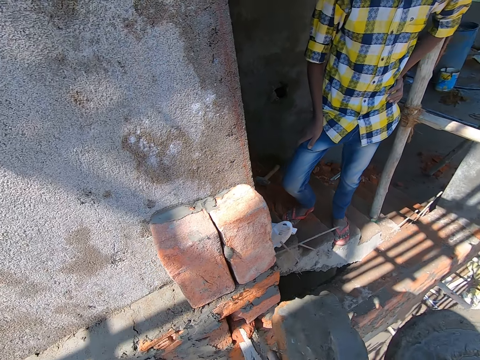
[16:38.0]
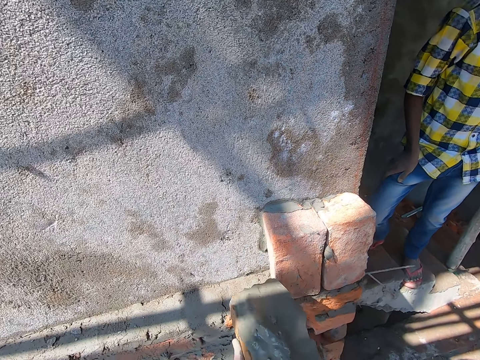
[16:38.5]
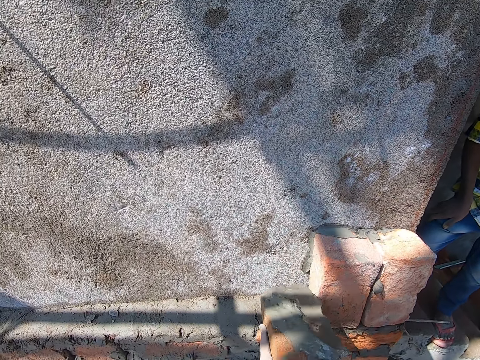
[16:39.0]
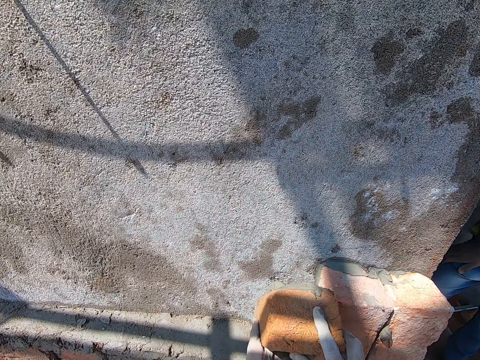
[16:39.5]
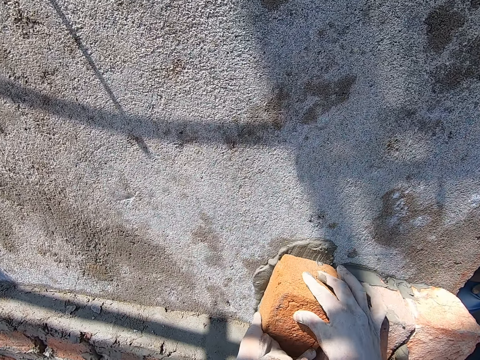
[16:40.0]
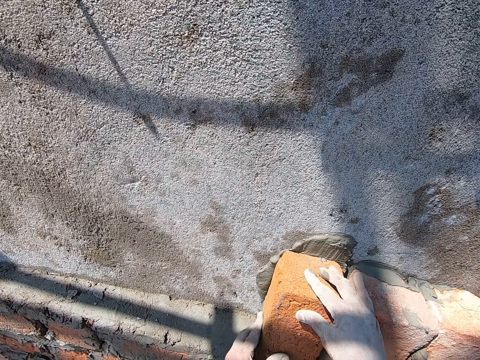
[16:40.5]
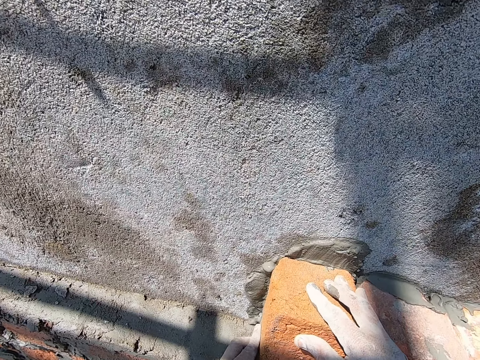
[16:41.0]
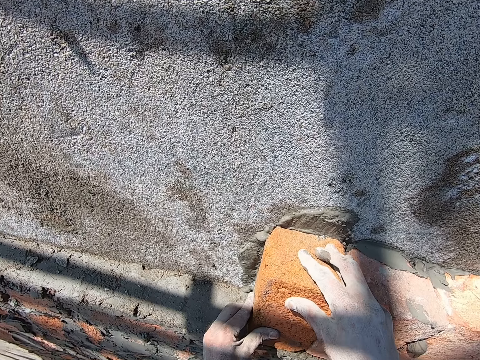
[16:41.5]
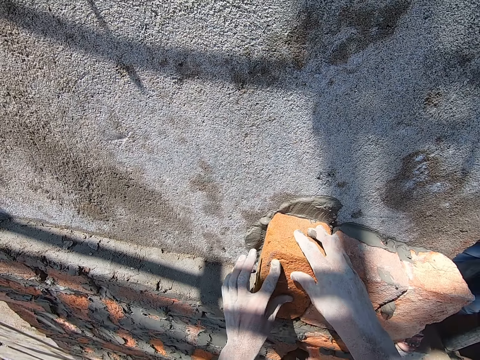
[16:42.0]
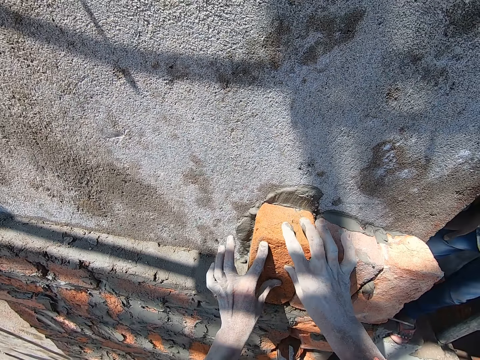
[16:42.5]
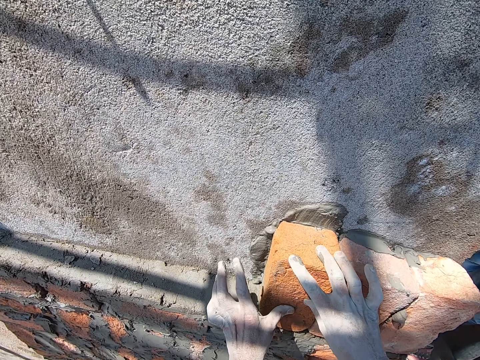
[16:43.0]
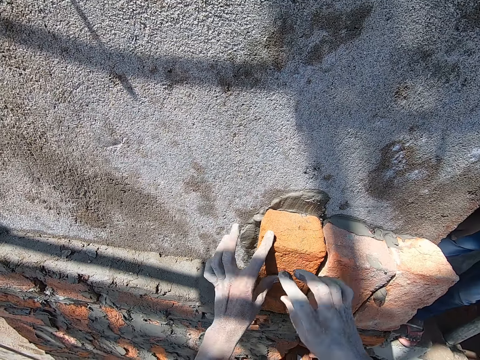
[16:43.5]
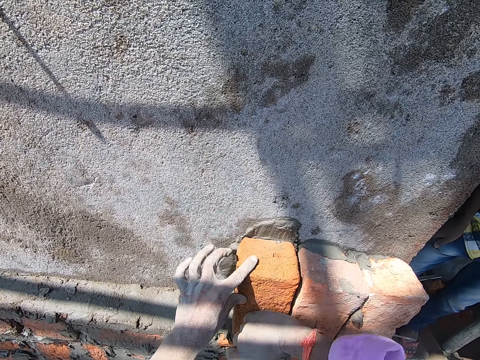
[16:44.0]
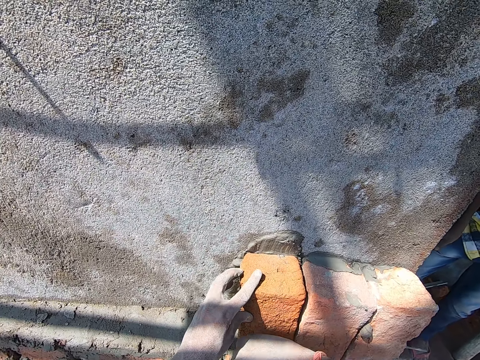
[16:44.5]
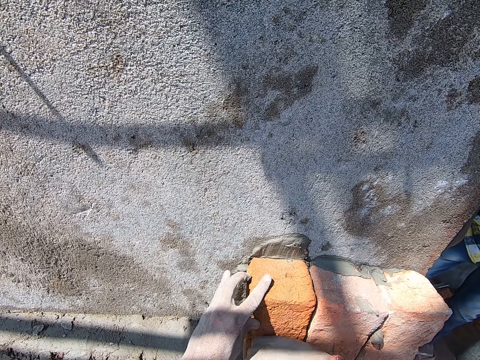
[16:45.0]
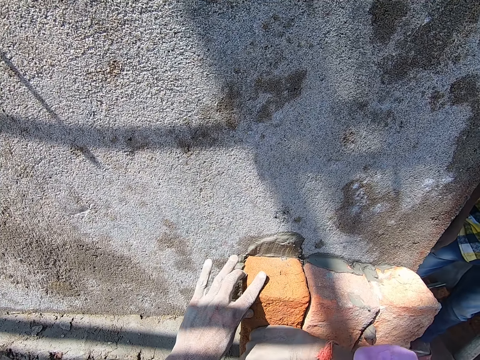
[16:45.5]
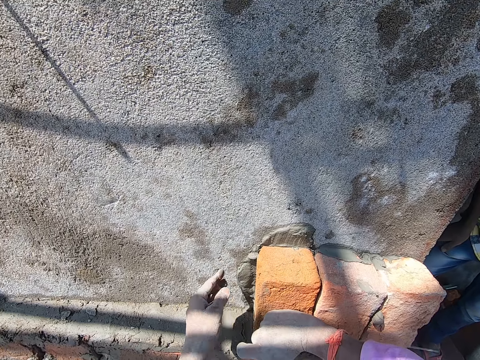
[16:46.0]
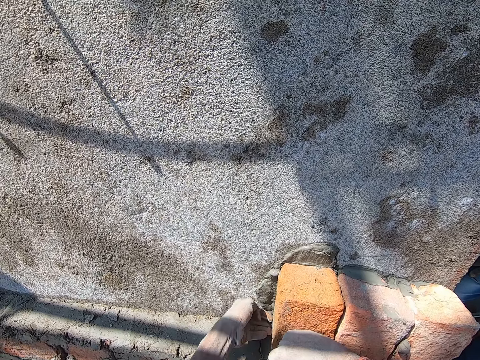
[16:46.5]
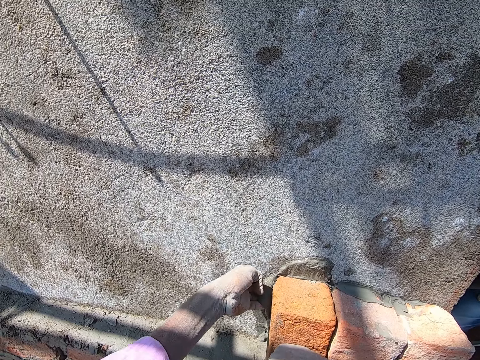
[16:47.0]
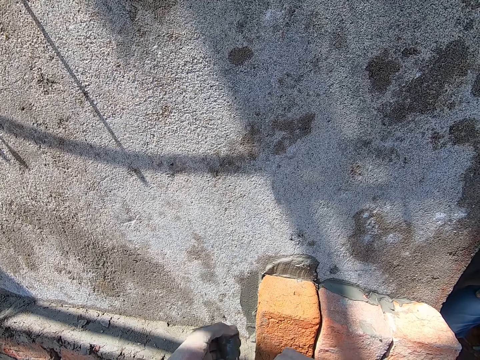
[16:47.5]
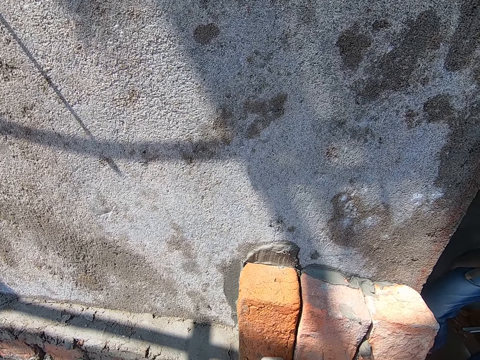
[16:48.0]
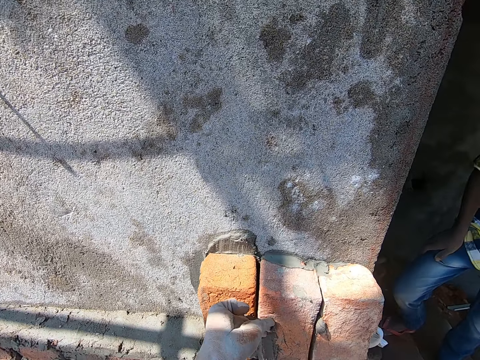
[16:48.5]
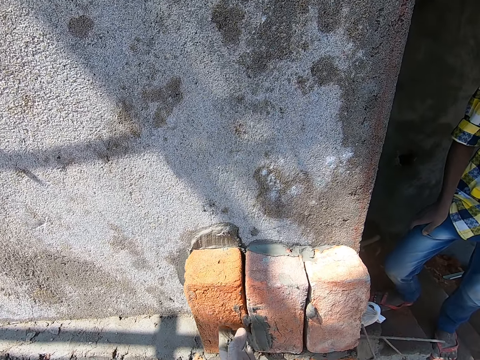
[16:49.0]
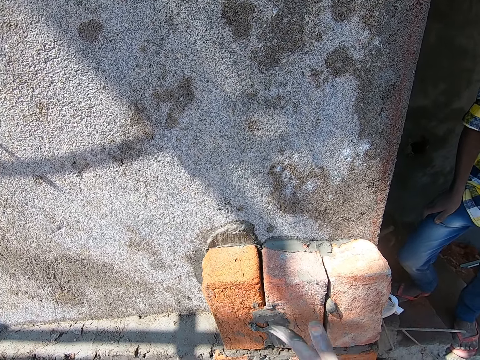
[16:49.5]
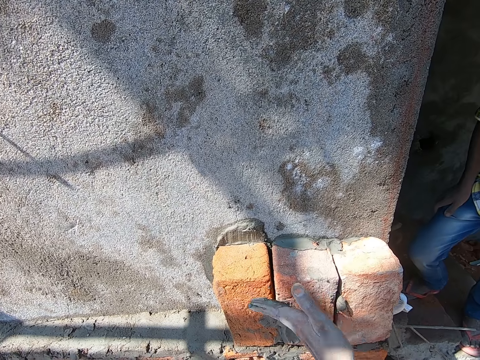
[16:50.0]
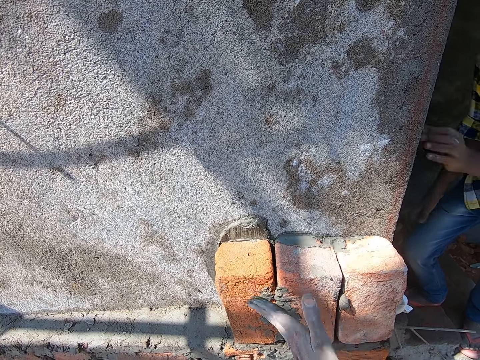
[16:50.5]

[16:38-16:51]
The camera wearer places the brick on the wall with his hands. He hits the brick on the wall with his right hand. He spreads the cement mix on the brick with his left index finger. He takes mortar by hand.

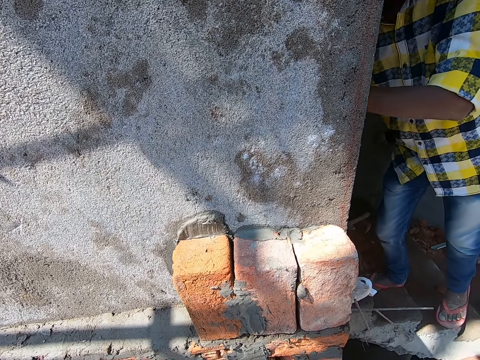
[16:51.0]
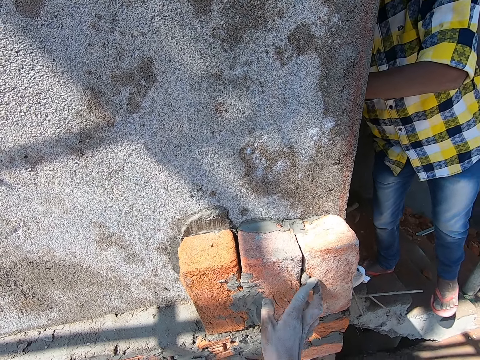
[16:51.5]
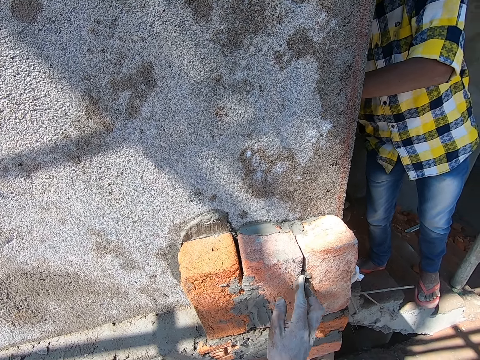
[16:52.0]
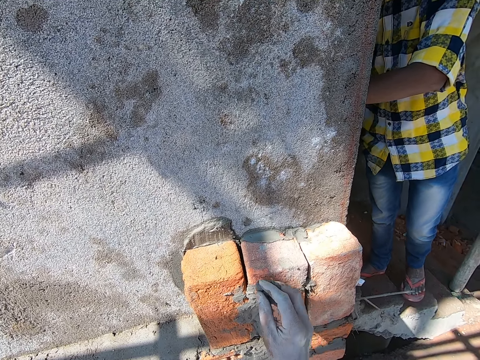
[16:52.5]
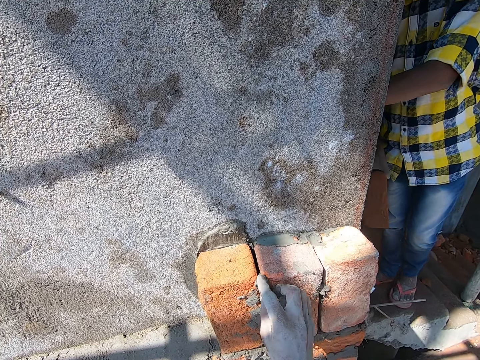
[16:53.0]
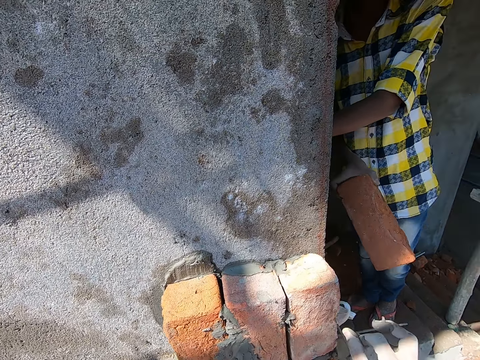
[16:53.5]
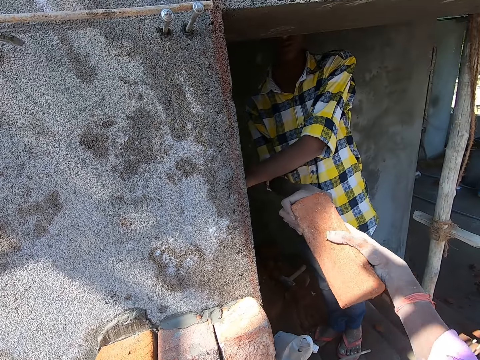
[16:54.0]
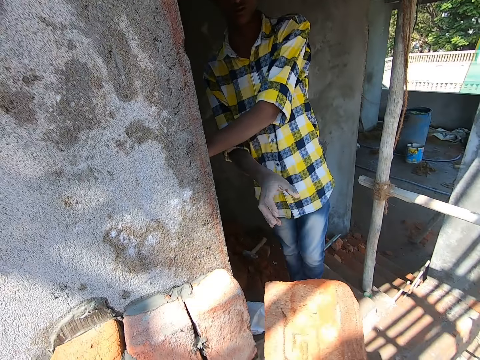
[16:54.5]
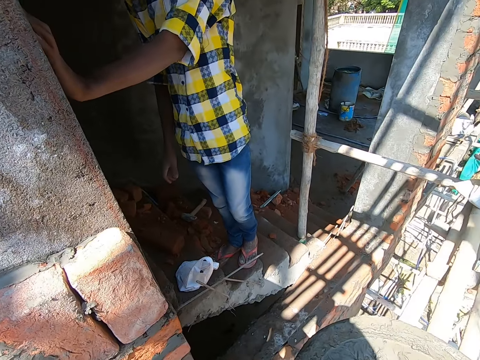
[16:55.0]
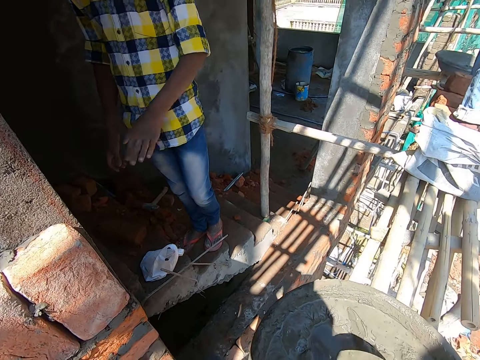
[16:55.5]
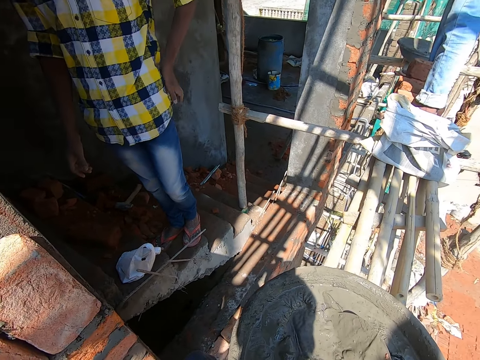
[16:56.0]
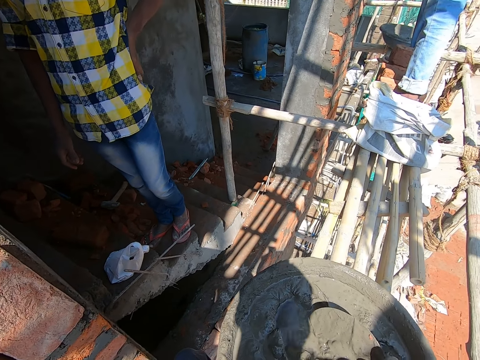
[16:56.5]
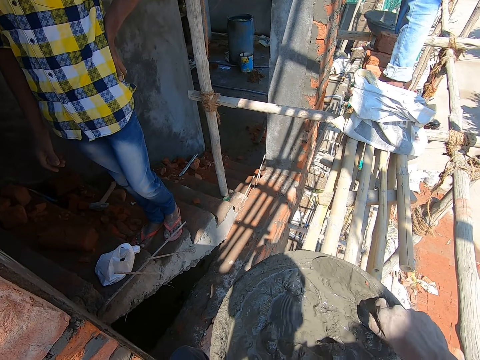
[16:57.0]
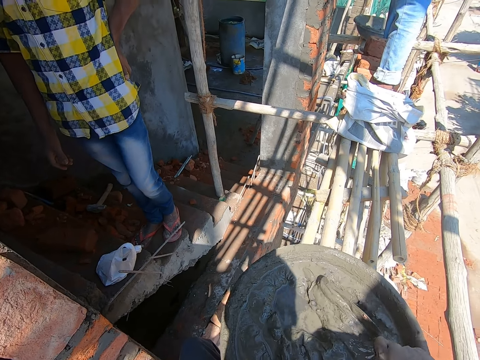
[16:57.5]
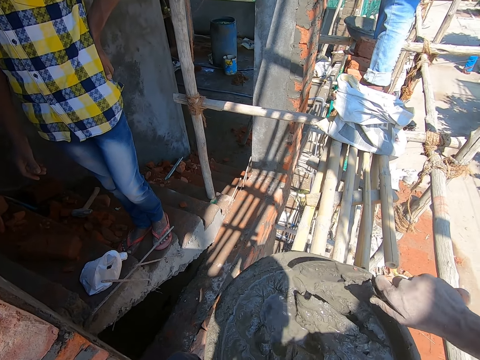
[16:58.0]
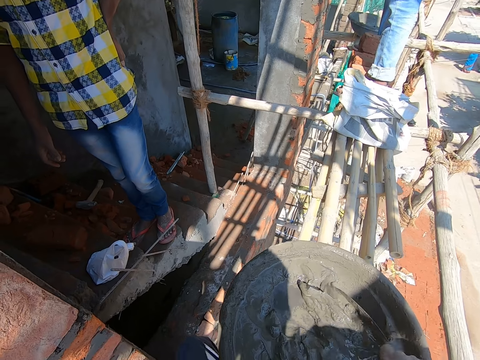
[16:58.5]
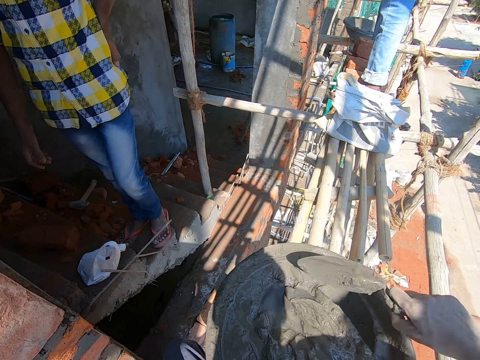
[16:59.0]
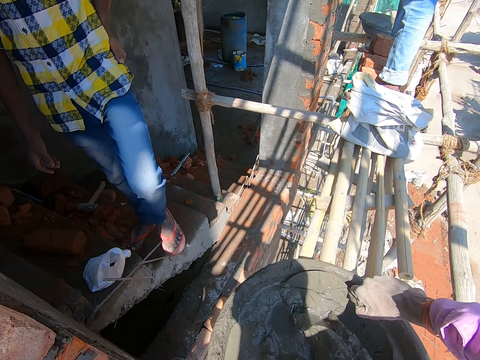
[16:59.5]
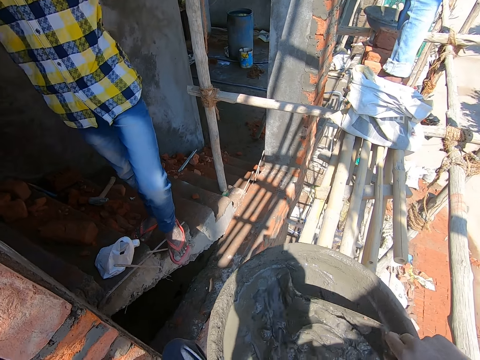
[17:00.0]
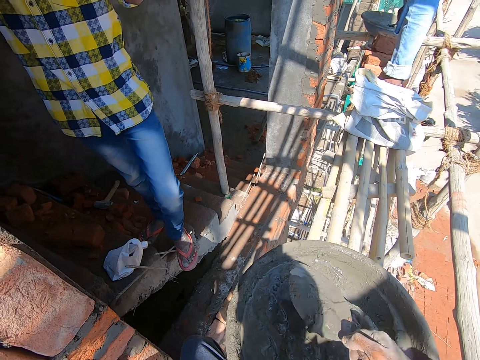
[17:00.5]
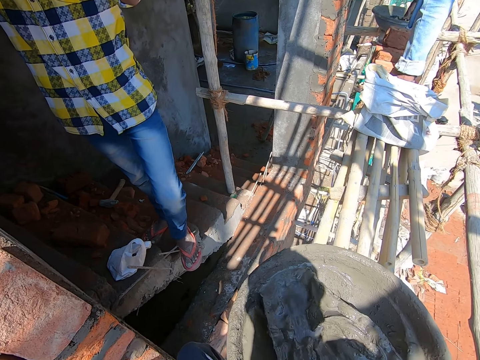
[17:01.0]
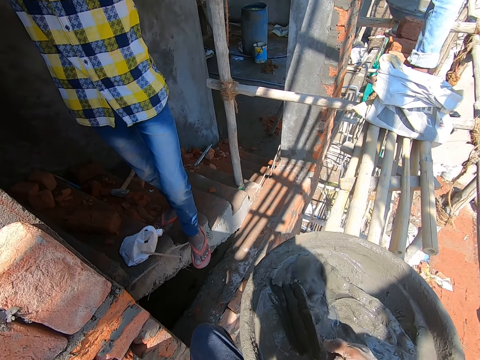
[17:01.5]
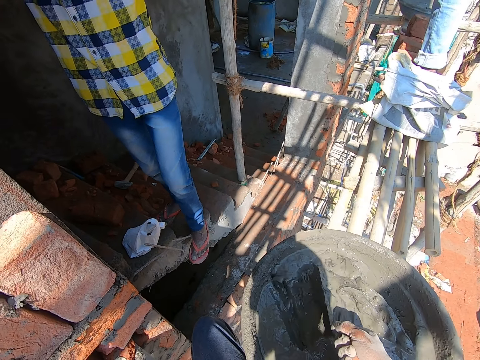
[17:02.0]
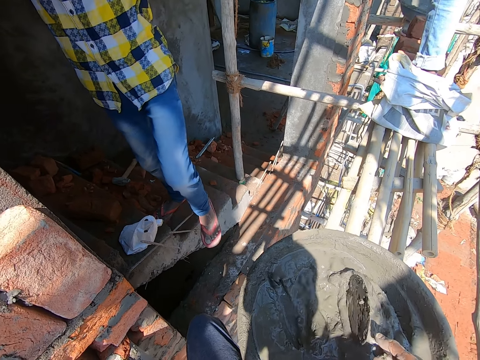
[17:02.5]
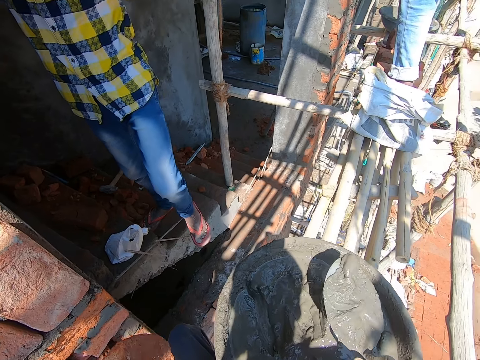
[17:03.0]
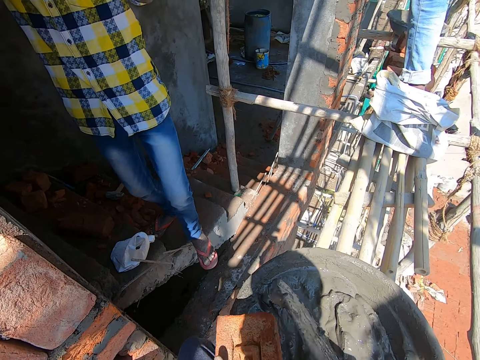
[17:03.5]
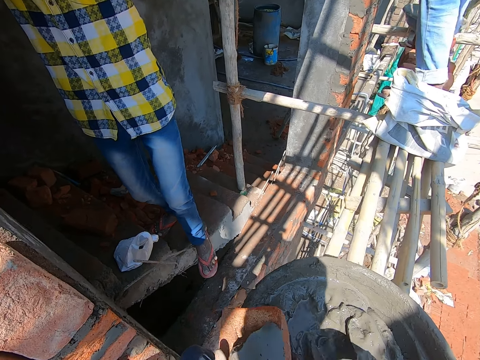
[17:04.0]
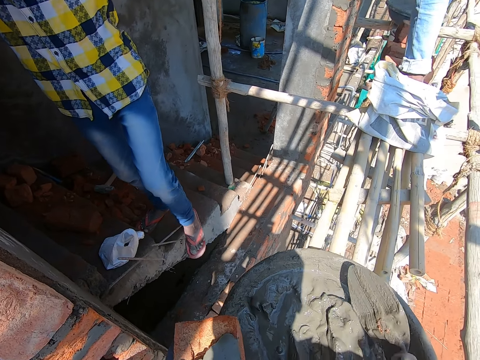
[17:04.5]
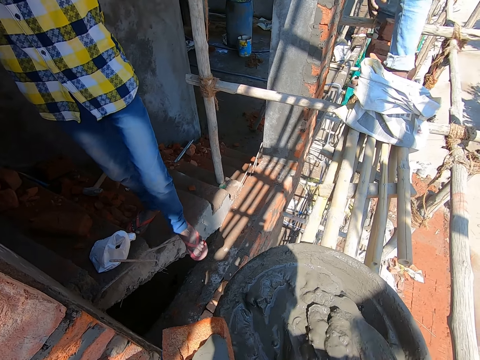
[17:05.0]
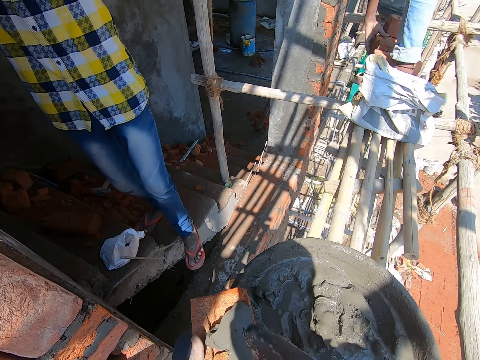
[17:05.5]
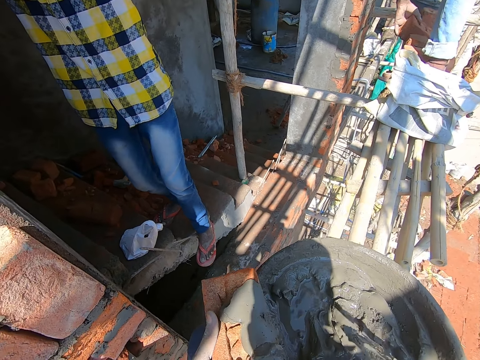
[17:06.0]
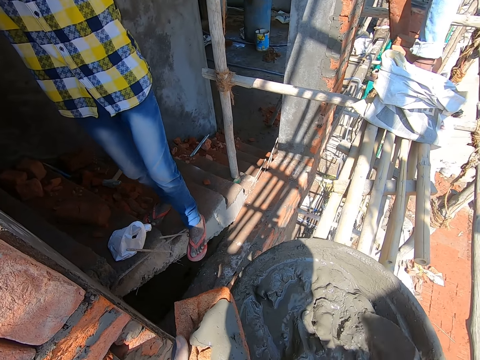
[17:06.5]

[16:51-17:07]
A man carries a brick with his right hand. The camera wearer takes the brick from the man with his right hand. The man hands the camera wearer the brick. The camera wearer takes a trowel. He scoops cement mix from the bowl with the trowel in his right hand. He moves mortar with the trowel. He scoops mortar. He pours the cement mix on the brick with the trowel in his right hand. He scoops cement mix from the bowl with the trowel in his right hand. He pours the cement mix on the brick with the trowel in his right hand. He scoops cement mix from the bowl with the trowel in his right hand.
